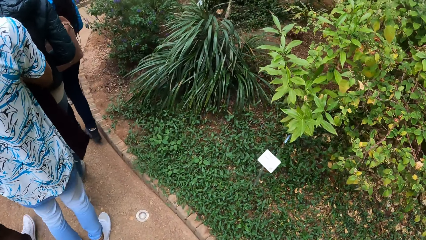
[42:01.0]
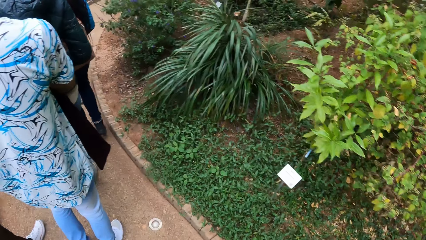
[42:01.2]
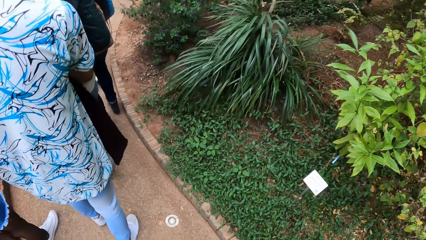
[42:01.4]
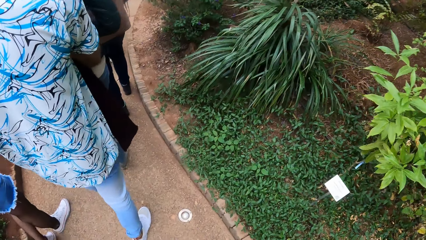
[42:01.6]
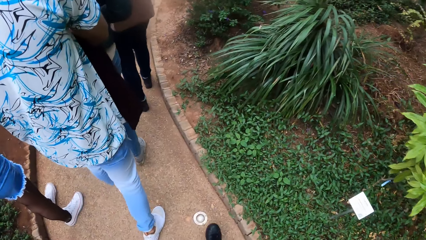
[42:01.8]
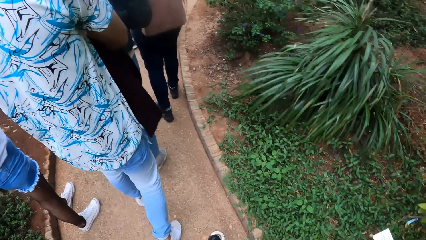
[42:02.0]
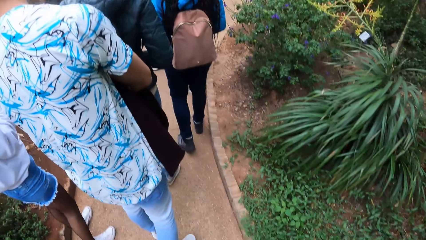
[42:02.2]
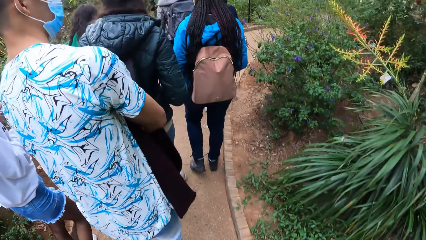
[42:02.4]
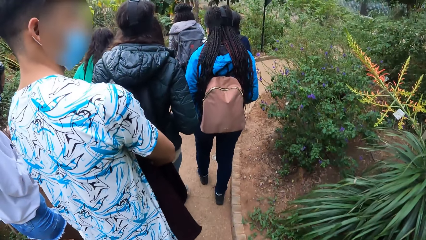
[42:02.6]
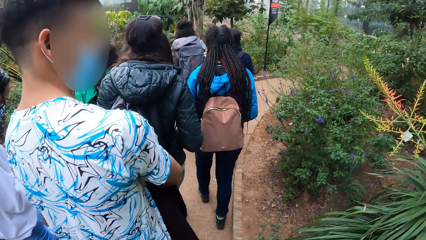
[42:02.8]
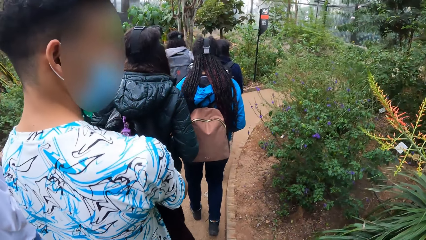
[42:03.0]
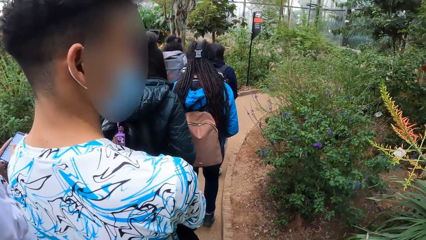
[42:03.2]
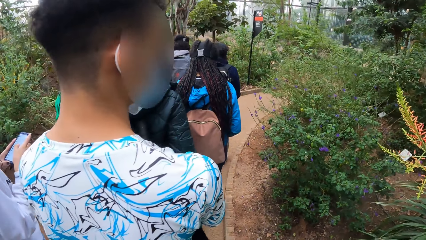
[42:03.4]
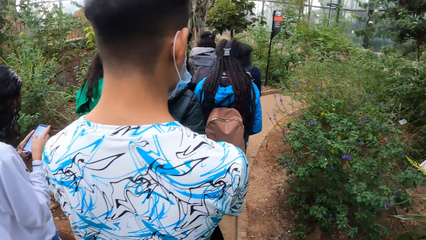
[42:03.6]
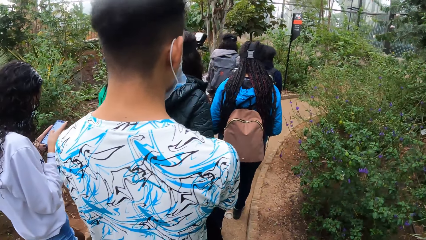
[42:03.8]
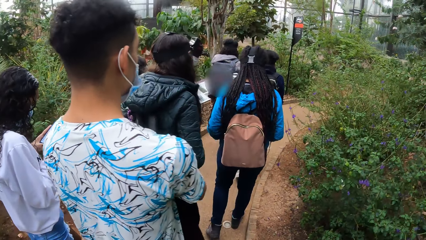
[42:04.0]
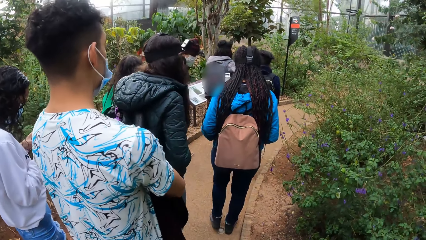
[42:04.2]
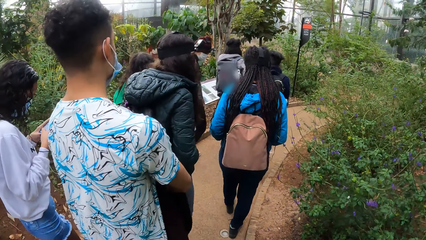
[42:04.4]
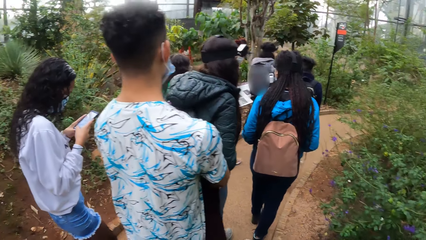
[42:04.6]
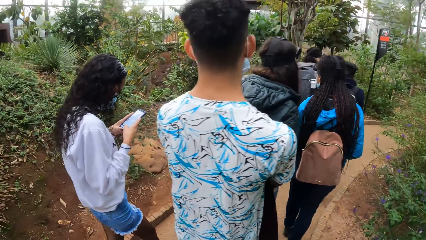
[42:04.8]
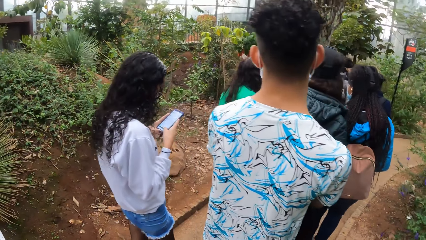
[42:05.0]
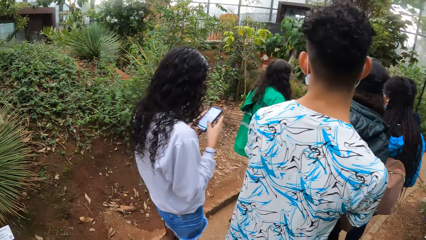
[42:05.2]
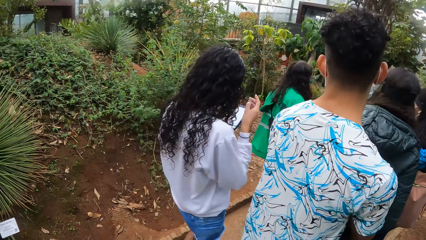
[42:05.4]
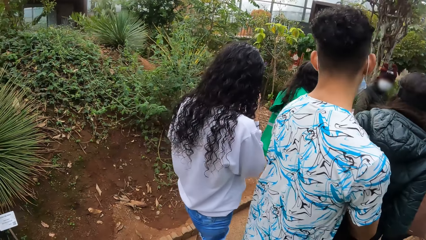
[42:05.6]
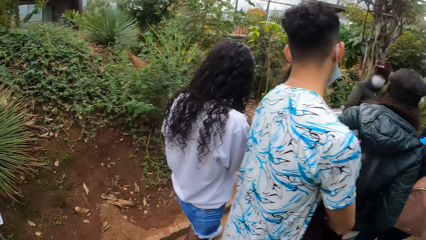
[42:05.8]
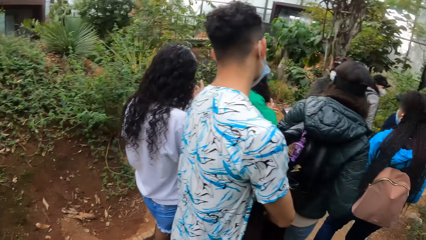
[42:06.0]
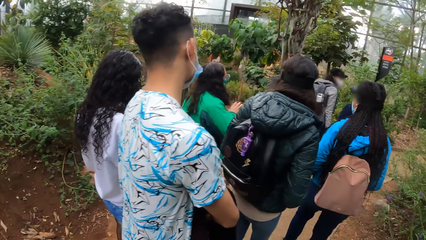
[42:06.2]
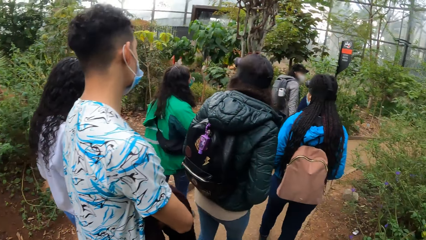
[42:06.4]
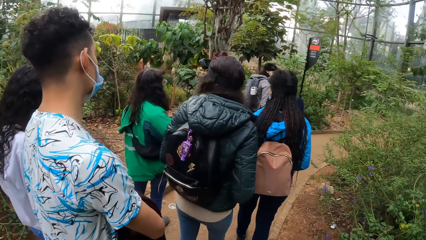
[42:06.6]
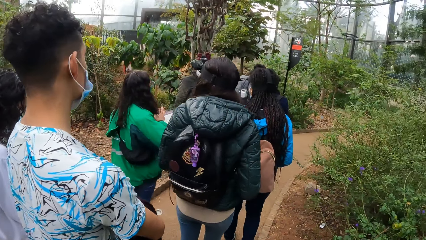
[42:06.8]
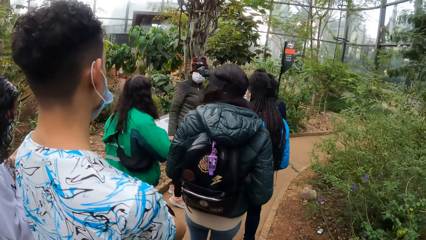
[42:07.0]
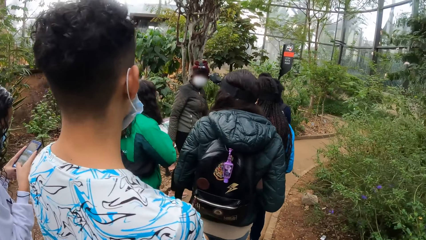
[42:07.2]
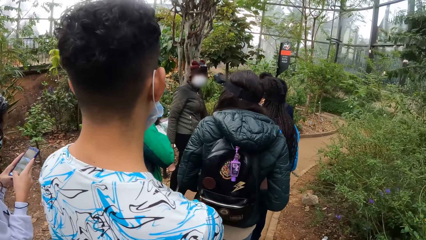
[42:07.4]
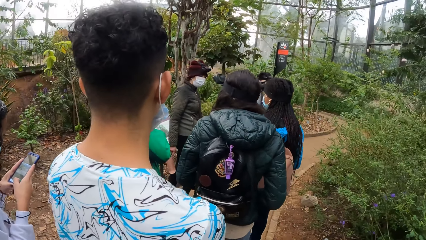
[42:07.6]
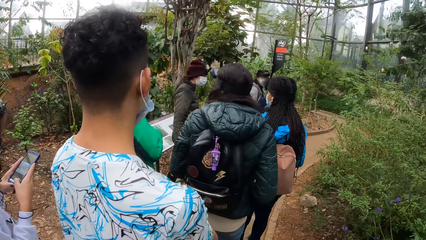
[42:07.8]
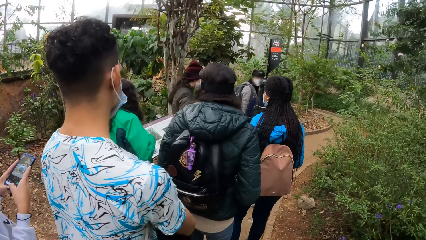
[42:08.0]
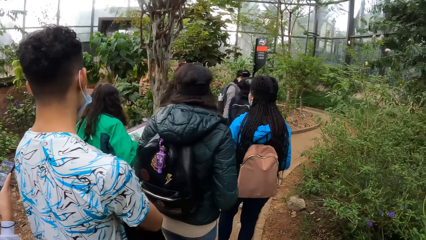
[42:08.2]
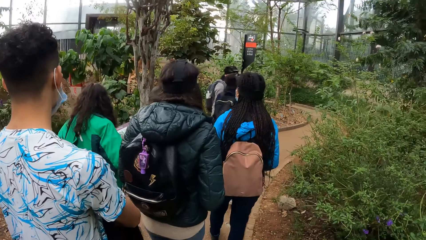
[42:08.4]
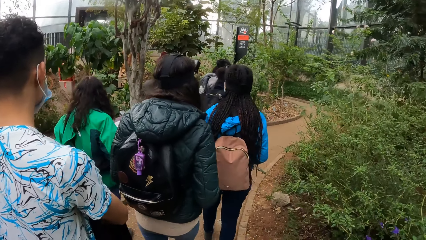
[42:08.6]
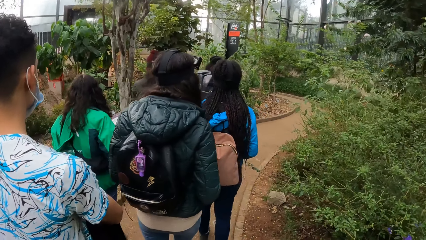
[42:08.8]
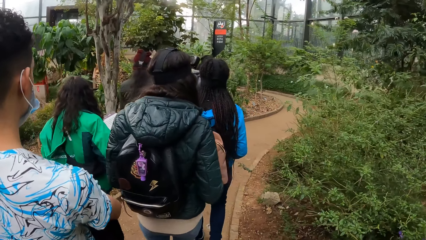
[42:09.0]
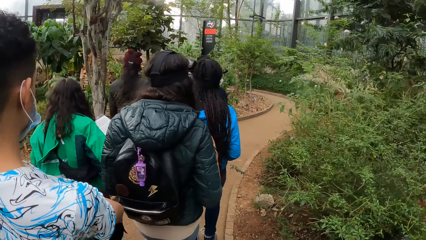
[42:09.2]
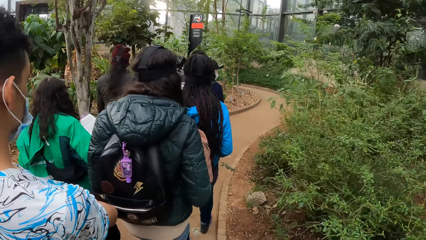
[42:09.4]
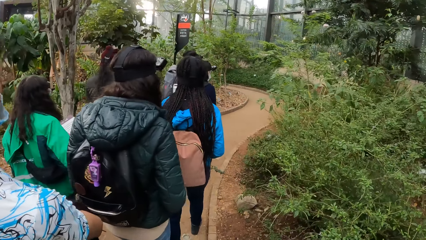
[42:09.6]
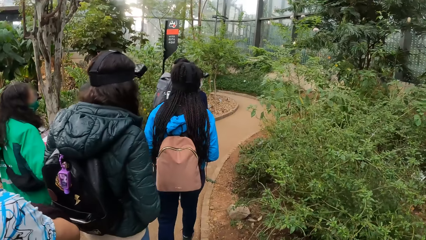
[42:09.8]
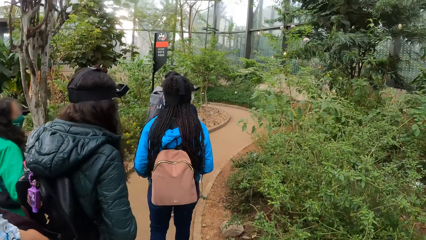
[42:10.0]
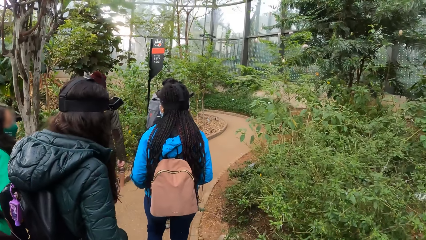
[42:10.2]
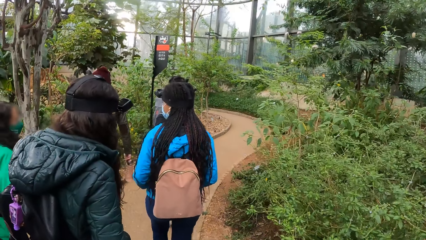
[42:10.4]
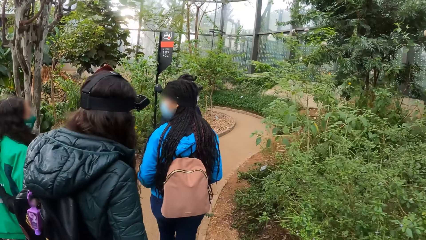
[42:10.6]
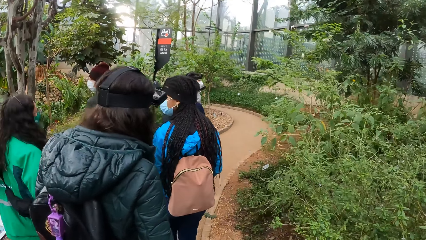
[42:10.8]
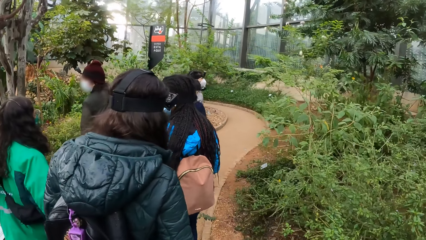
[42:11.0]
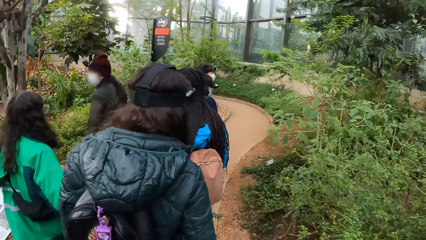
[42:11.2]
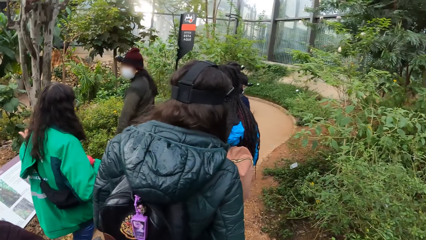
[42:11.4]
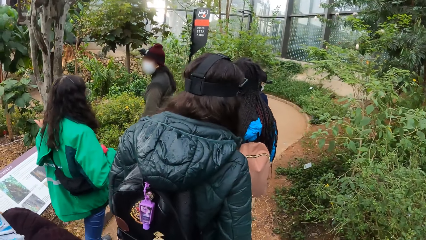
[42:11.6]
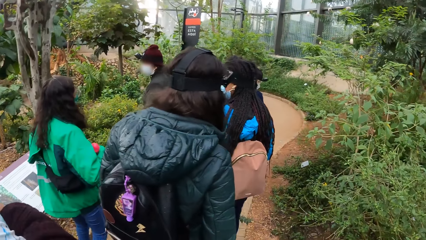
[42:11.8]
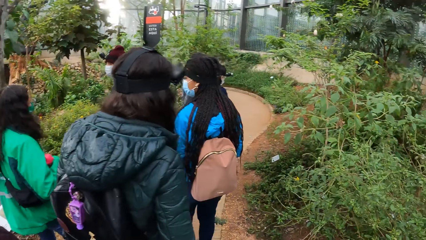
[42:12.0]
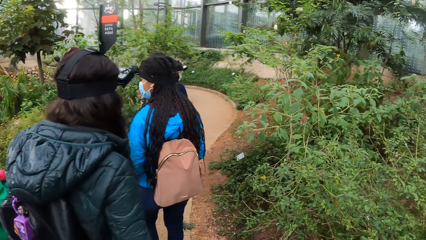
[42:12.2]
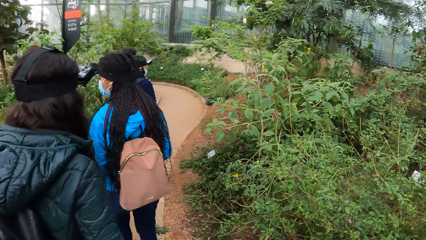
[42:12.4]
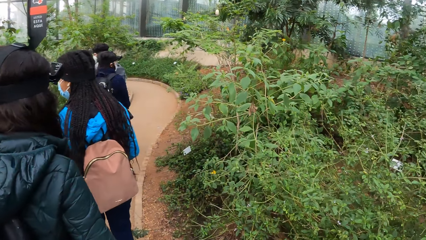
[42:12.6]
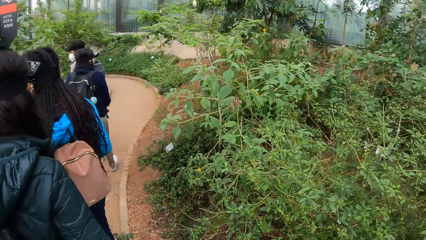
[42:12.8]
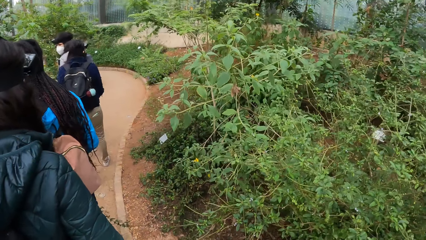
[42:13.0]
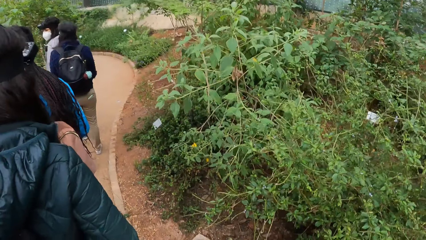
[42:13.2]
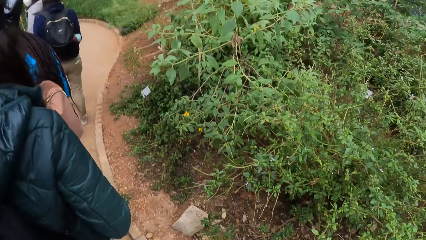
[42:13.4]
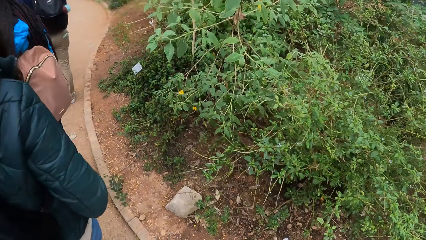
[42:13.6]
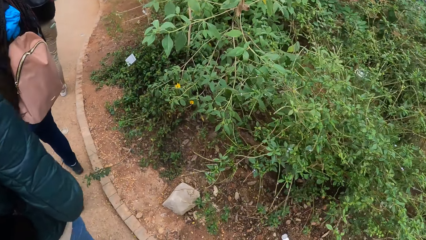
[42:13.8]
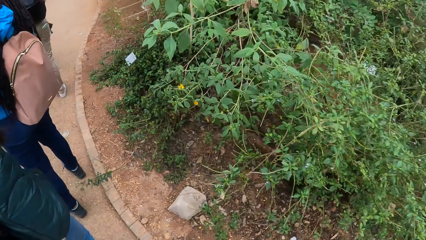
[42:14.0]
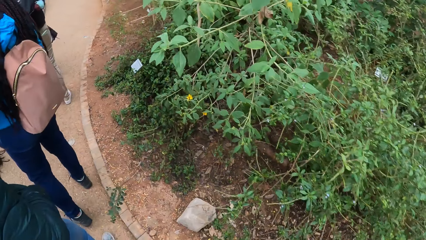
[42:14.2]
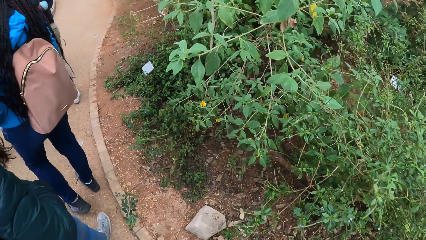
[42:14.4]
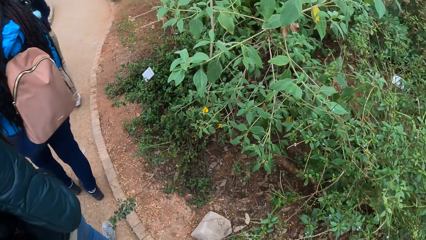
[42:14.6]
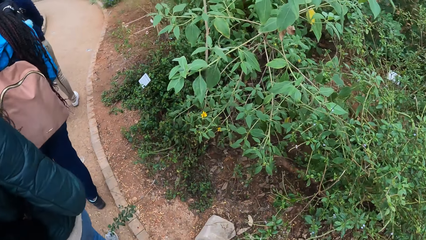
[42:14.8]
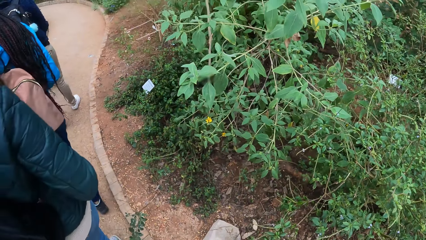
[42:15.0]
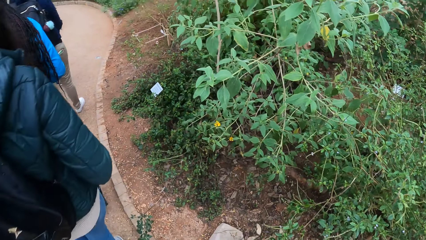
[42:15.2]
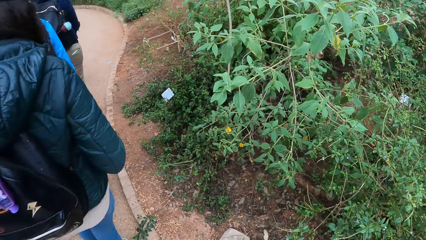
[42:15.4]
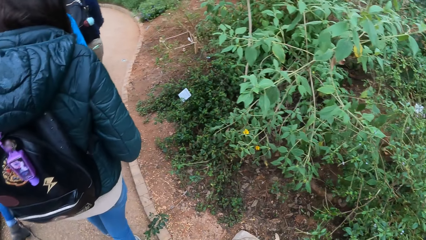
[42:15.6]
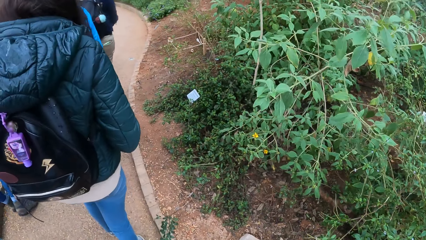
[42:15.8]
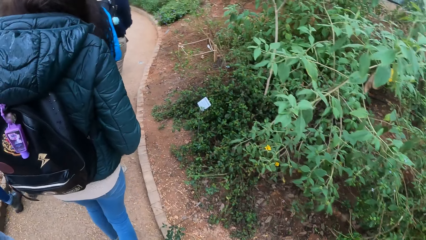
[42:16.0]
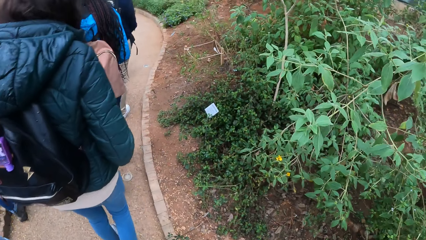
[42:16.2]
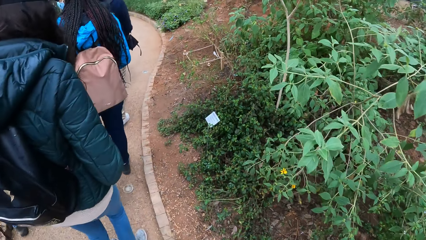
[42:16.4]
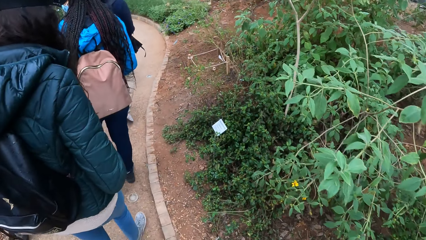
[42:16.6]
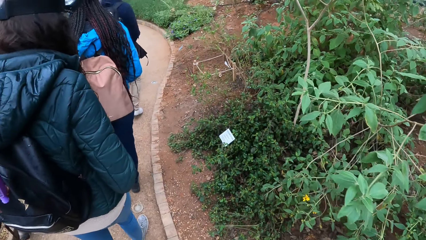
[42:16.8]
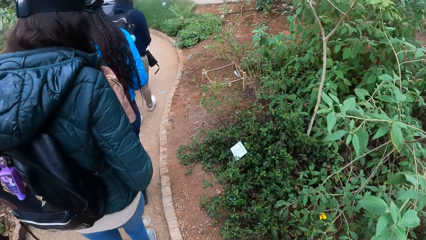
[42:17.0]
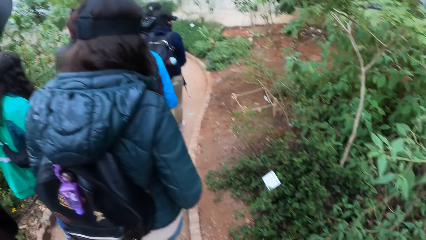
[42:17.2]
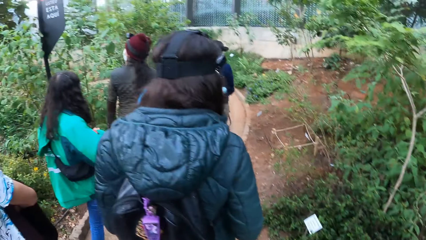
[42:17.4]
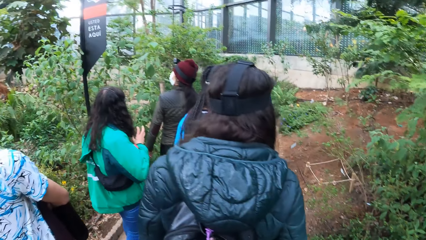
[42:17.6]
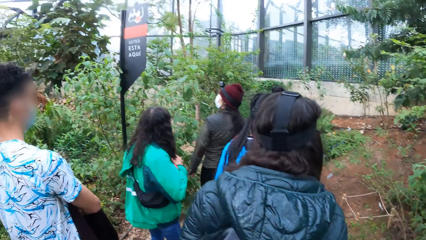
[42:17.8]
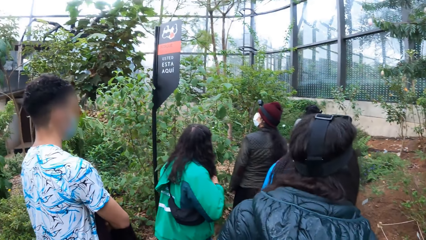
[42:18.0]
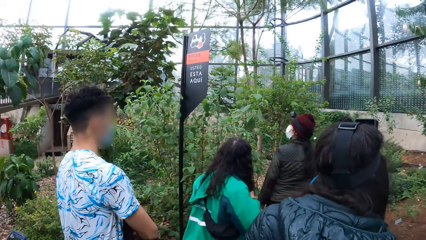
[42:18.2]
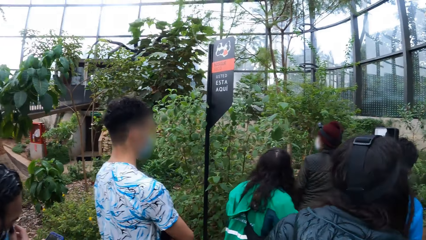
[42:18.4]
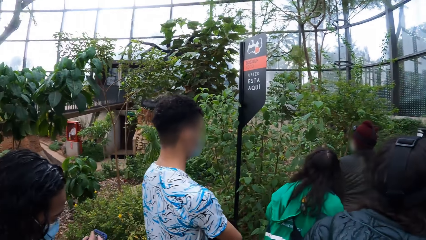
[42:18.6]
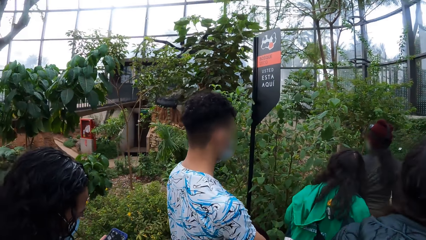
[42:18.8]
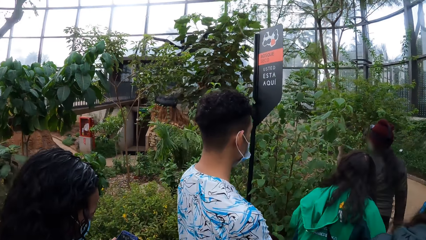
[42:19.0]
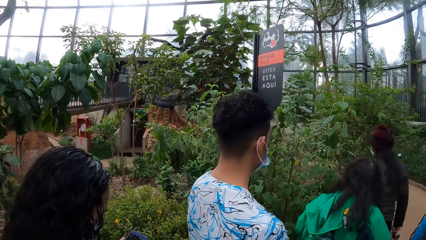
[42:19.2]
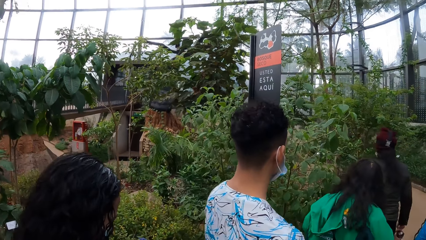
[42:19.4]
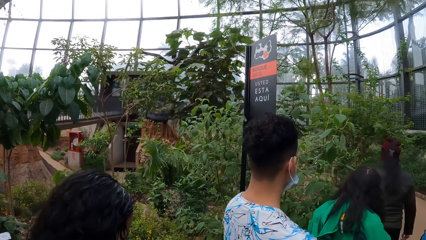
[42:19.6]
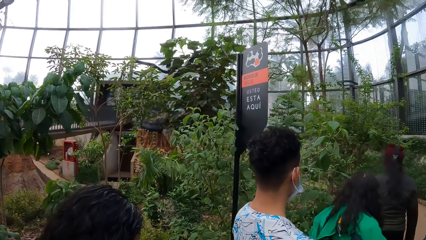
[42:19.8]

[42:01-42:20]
A woman strokes her hair with her right hand. The camera wearer turns to the side.
